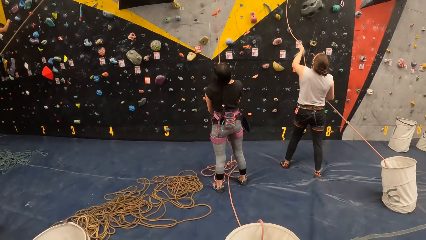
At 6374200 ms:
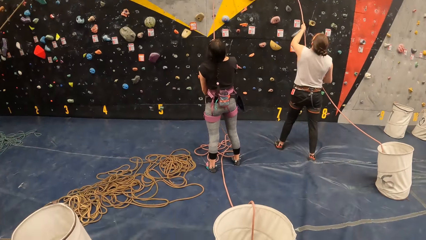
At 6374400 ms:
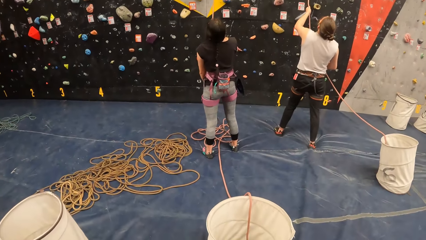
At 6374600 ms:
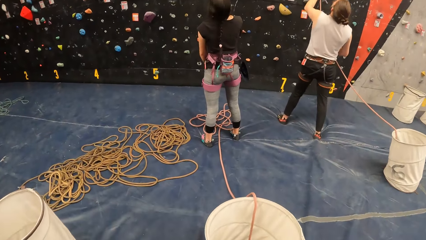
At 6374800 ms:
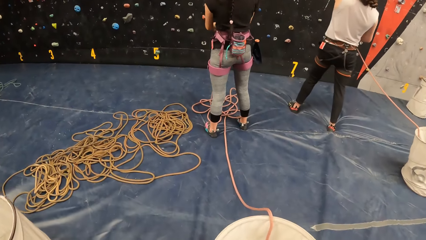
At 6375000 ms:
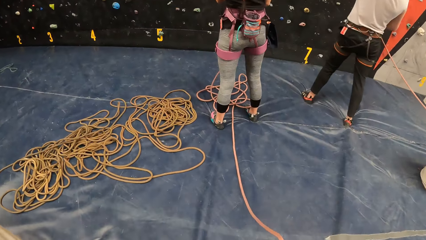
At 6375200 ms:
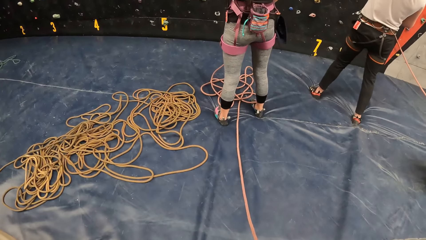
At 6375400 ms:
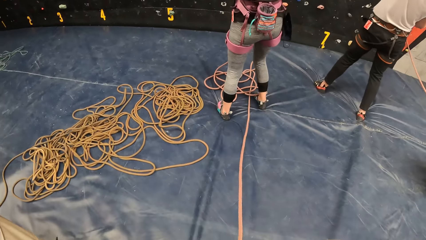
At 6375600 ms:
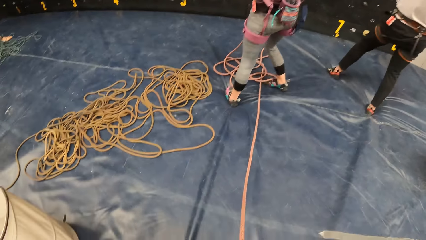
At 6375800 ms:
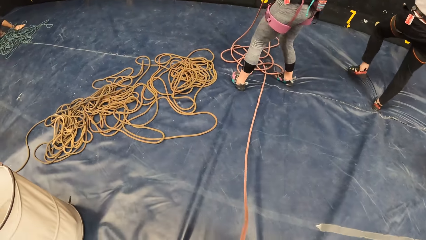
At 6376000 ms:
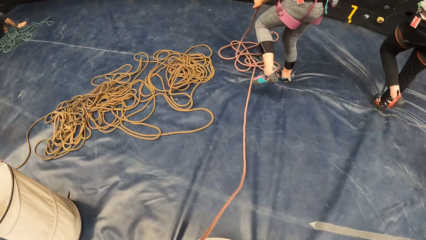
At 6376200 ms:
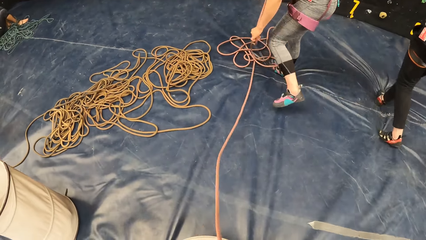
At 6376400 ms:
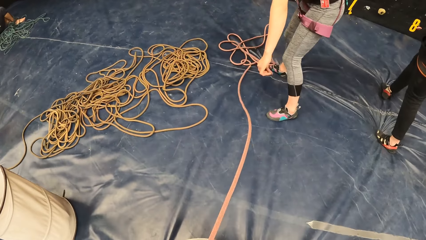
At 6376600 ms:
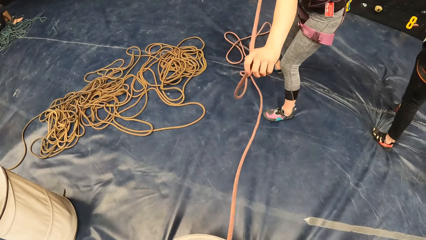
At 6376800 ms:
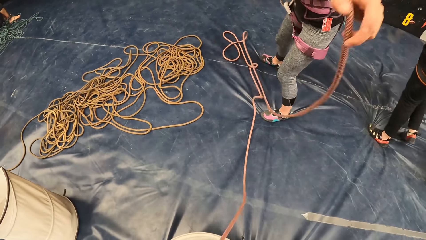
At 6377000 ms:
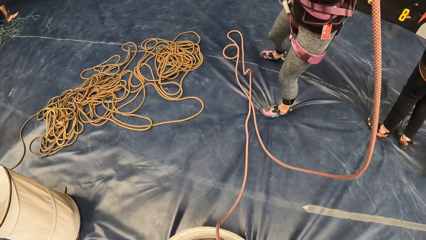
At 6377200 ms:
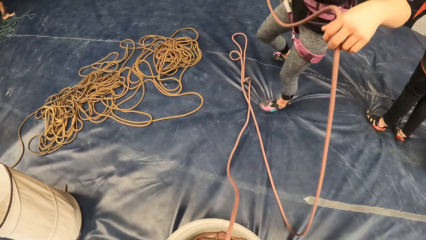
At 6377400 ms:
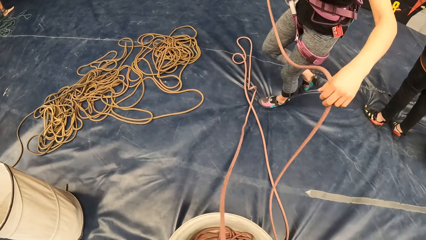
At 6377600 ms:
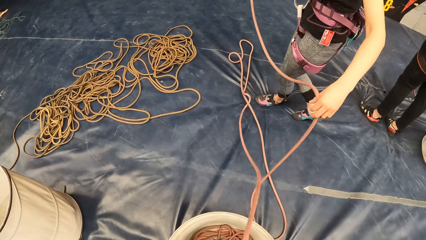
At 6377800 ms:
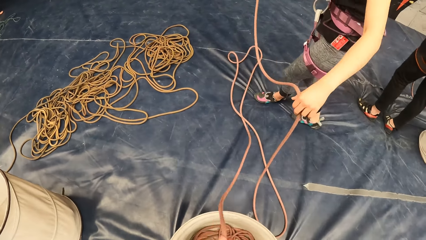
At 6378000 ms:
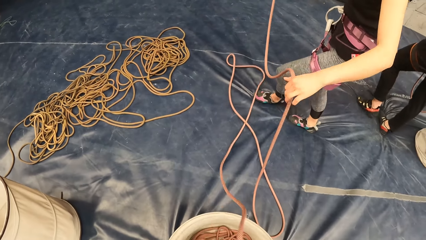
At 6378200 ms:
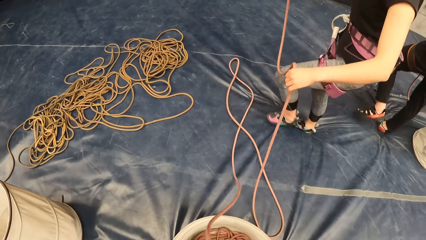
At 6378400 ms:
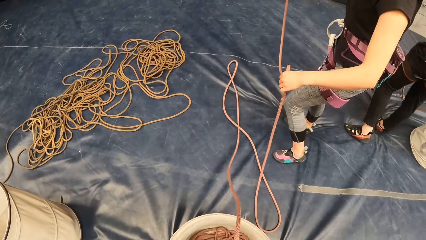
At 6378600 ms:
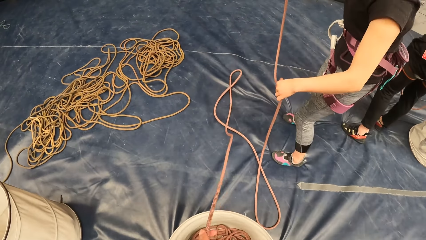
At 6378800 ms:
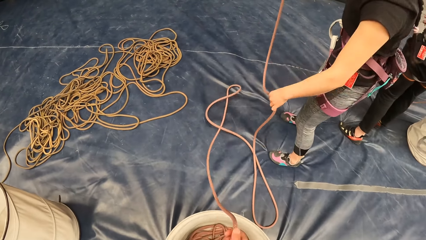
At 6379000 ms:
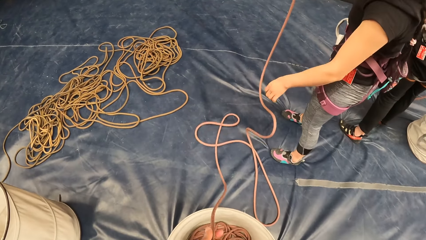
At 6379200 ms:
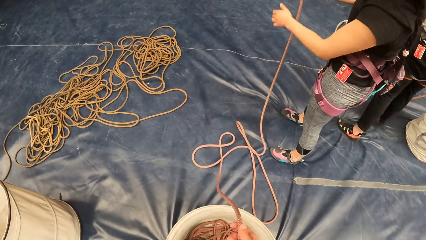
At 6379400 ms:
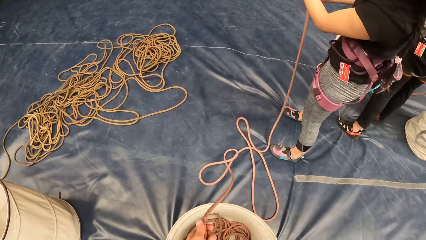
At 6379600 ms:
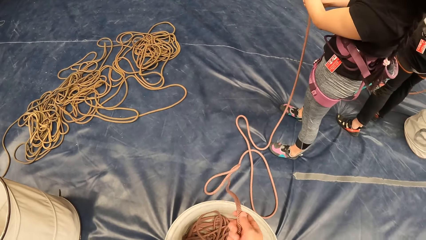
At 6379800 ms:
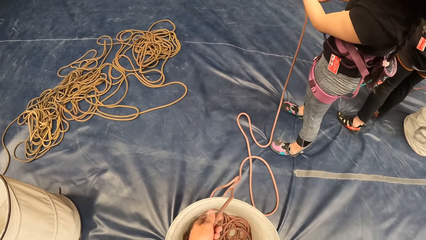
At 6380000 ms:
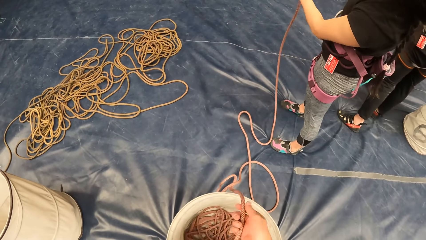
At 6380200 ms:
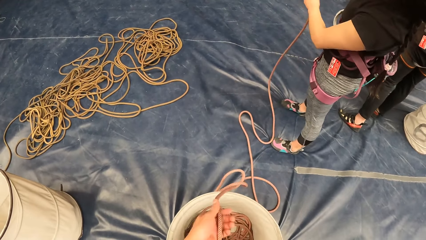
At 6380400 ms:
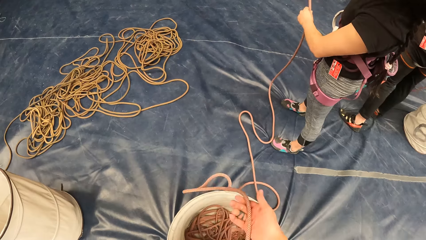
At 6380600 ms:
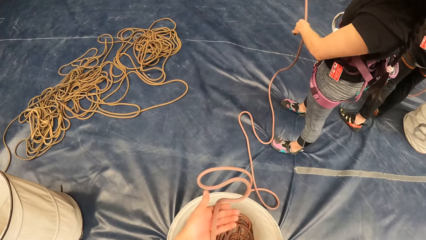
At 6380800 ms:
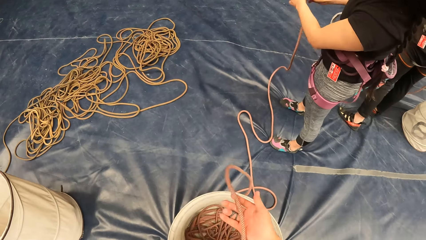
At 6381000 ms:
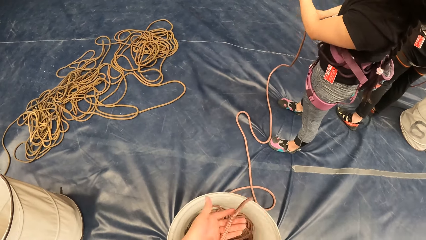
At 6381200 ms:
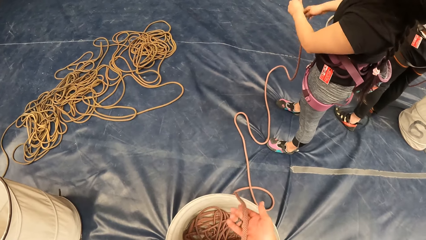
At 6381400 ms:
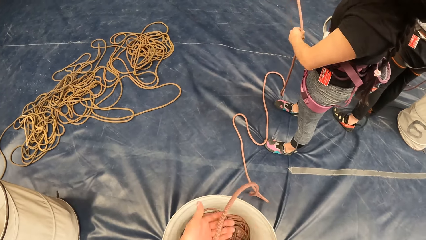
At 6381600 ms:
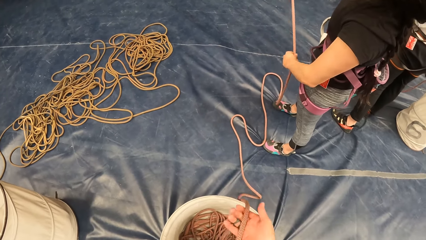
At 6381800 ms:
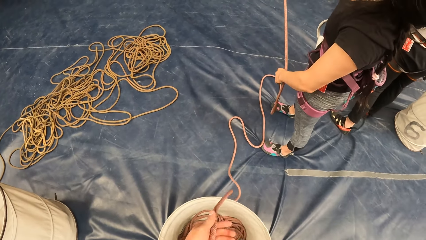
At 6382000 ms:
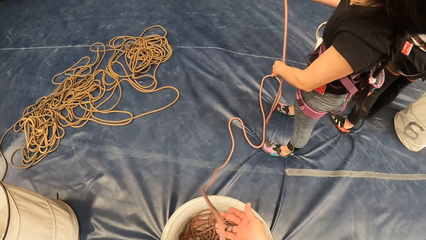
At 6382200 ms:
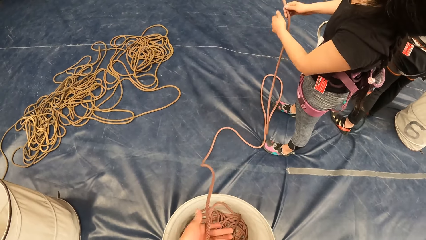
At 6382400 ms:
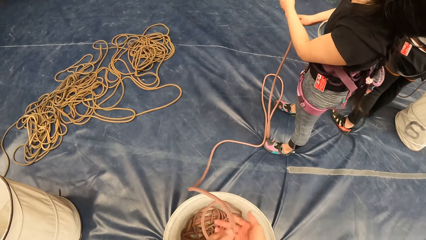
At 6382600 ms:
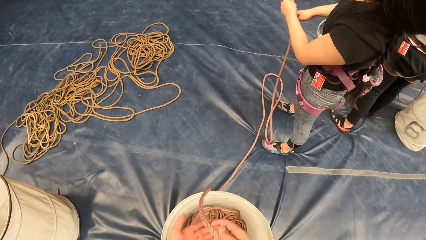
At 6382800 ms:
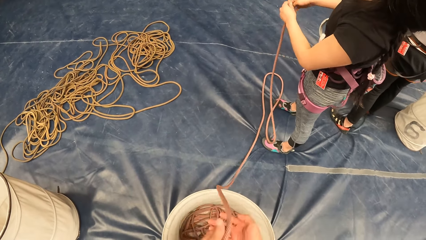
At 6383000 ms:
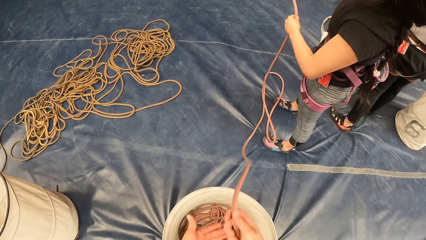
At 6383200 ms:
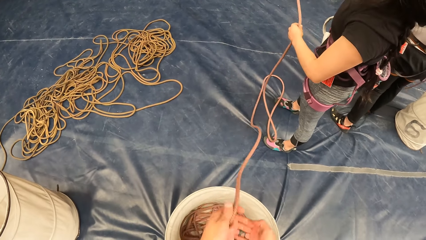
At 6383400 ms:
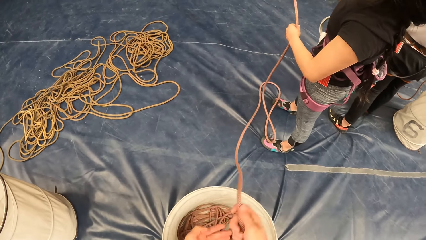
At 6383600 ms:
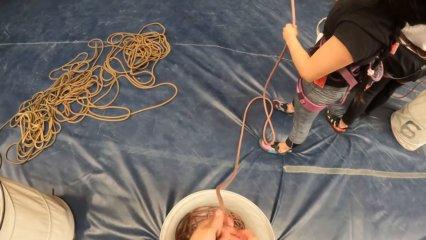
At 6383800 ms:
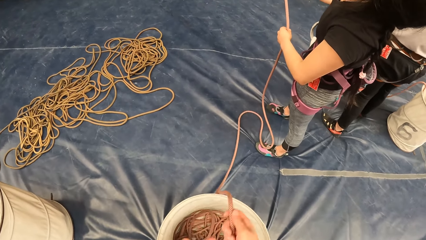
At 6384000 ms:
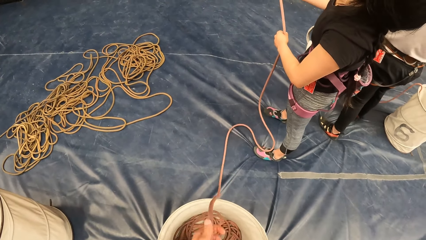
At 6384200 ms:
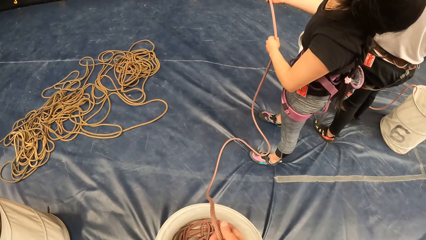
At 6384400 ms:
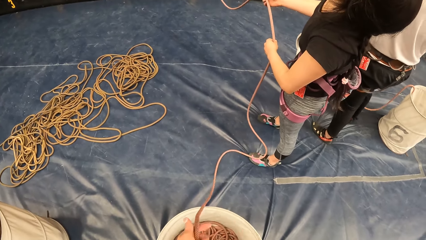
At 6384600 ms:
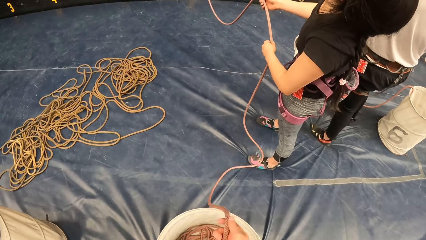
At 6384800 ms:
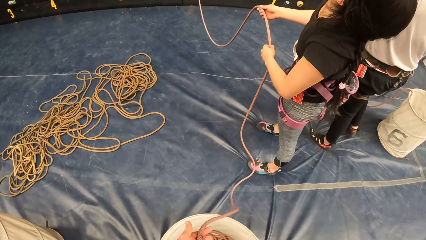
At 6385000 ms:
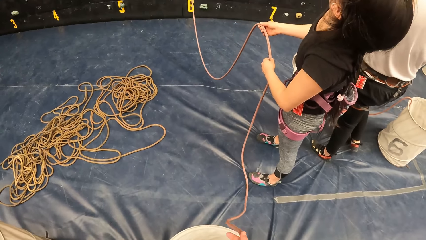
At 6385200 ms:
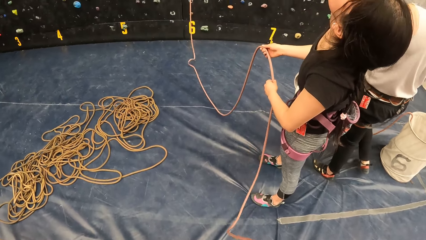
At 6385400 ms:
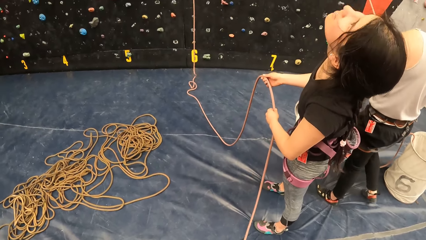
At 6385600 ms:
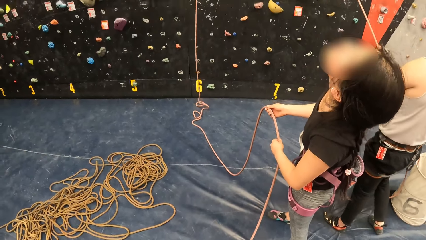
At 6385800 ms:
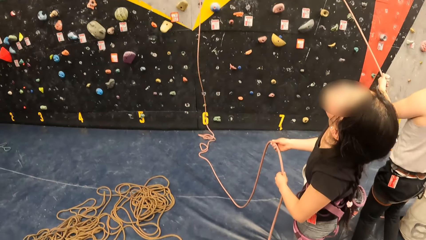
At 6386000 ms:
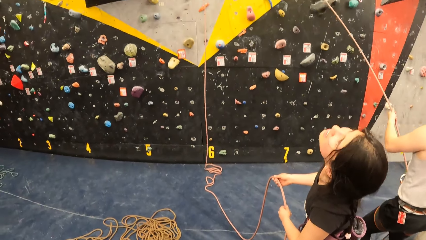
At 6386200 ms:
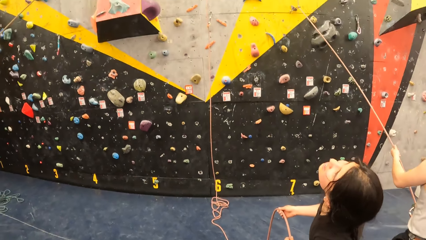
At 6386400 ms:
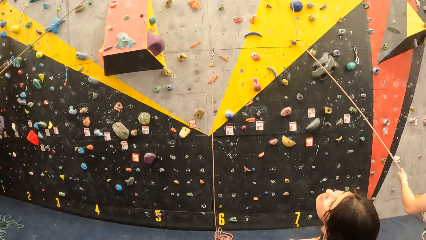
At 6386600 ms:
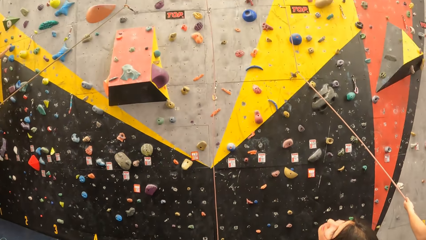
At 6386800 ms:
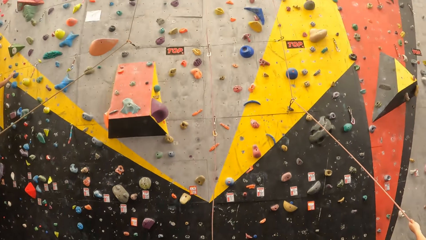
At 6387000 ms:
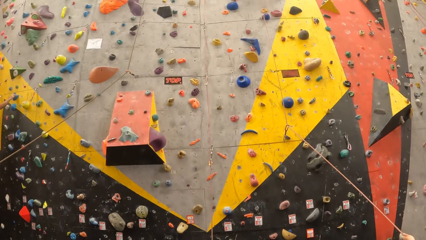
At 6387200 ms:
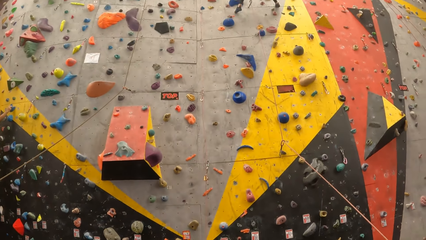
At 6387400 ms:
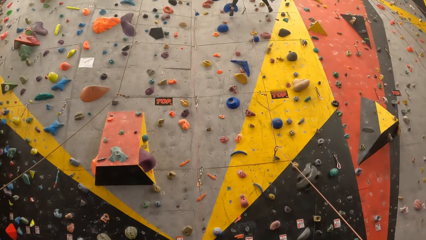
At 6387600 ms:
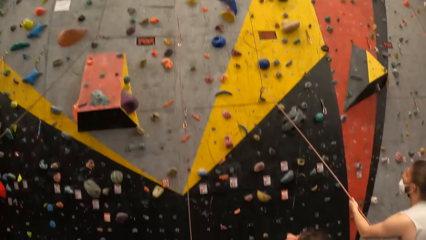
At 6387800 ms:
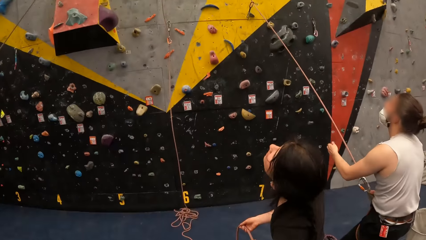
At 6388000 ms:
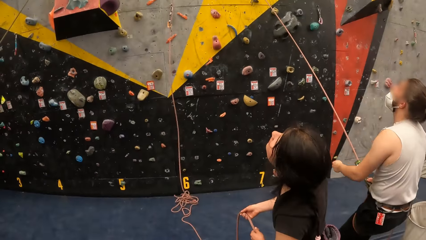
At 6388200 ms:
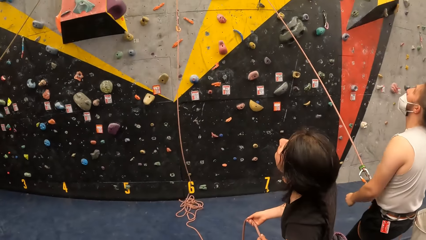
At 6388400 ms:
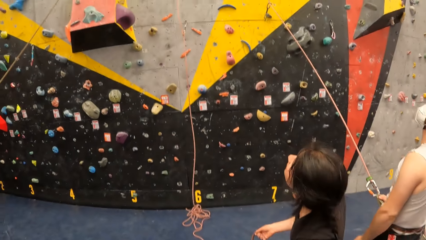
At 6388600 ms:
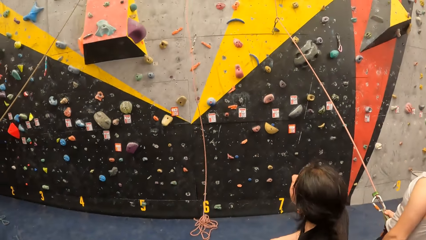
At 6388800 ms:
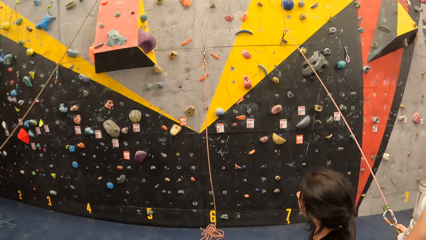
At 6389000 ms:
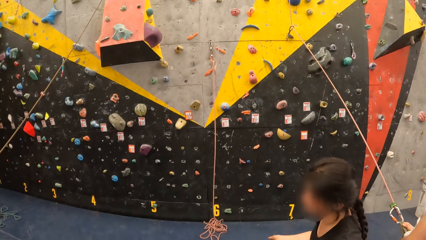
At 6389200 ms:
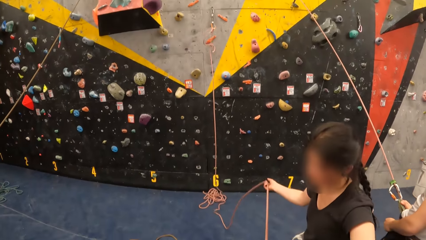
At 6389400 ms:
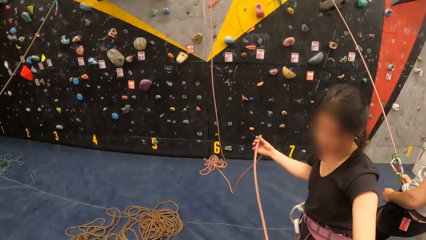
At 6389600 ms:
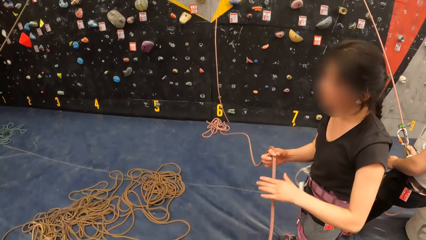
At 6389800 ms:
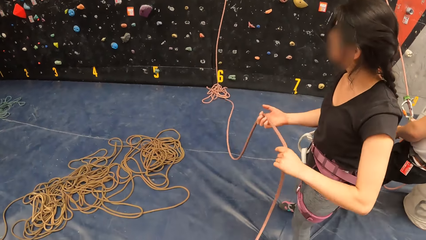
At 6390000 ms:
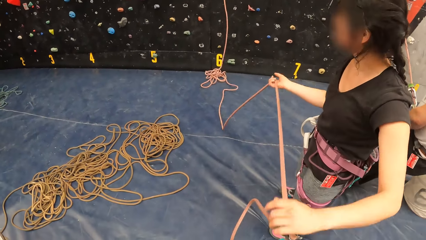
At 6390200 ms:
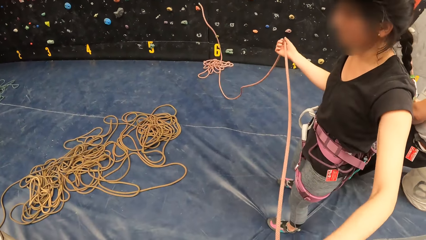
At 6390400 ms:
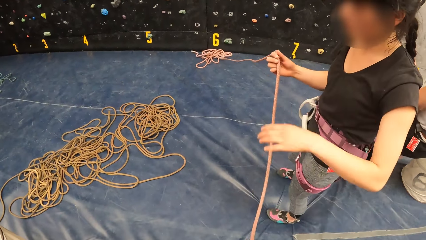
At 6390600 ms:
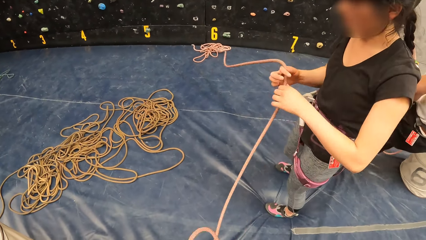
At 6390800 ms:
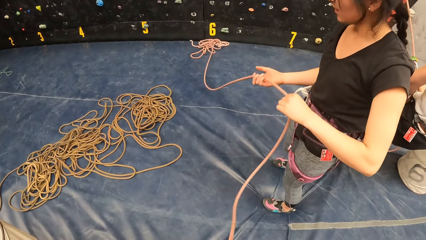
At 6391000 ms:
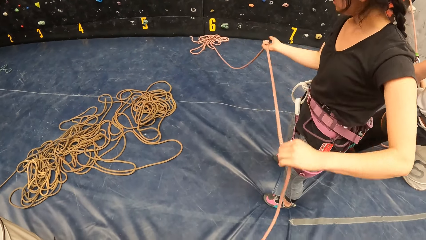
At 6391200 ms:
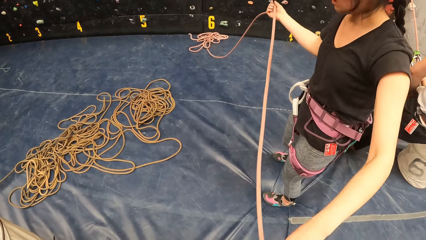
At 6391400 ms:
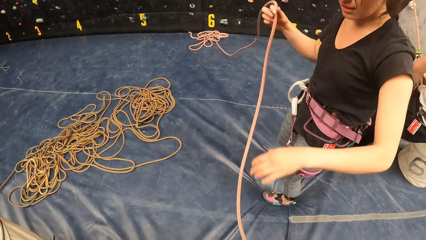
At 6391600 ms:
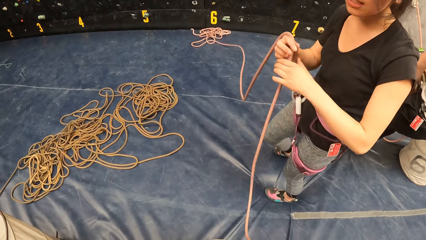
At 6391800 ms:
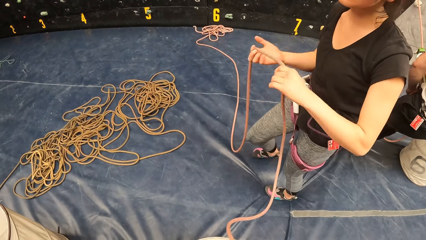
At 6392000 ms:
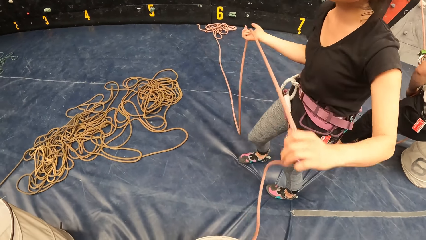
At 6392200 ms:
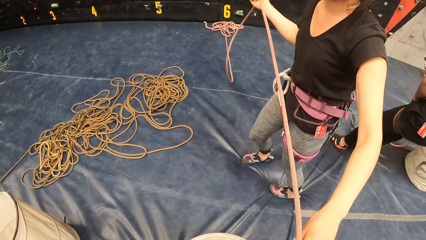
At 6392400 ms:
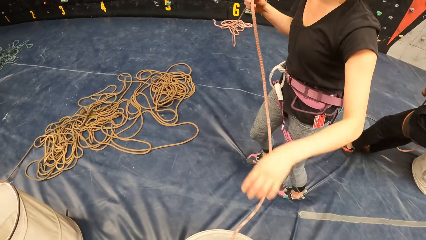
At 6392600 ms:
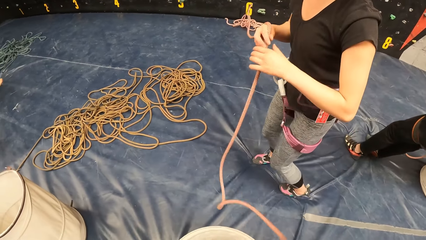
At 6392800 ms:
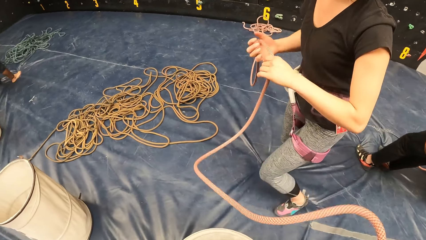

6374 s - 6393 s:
The camera wearer pulls the bouldering rope with his hand. He looks at the bouldering wall. A person pulls the bouldering rope.
